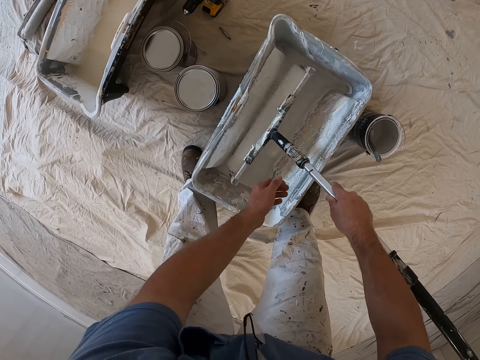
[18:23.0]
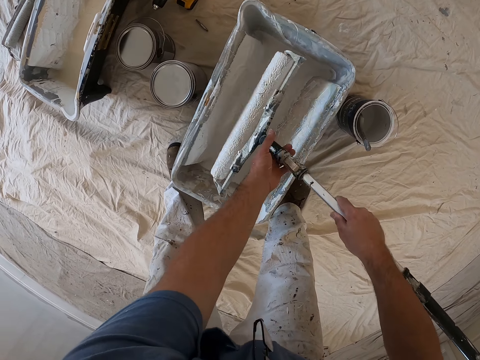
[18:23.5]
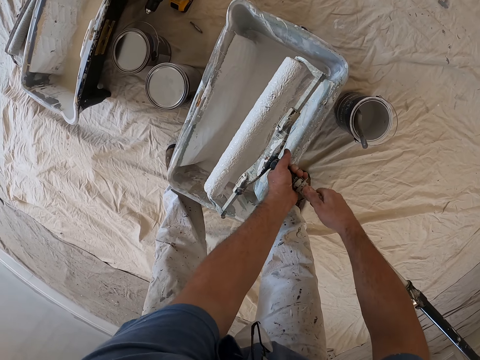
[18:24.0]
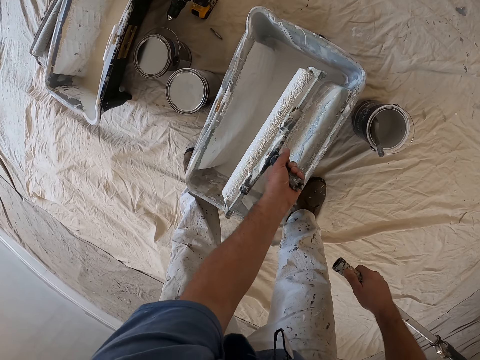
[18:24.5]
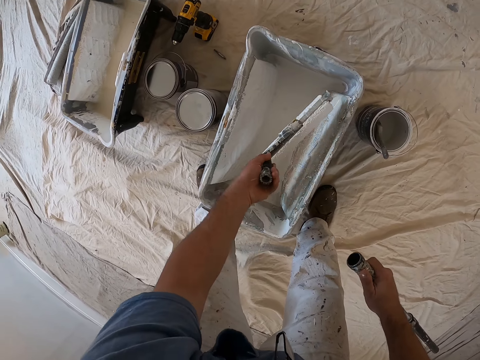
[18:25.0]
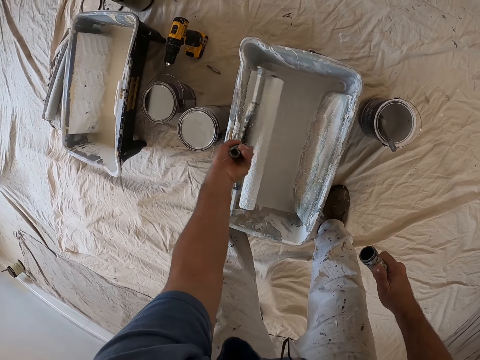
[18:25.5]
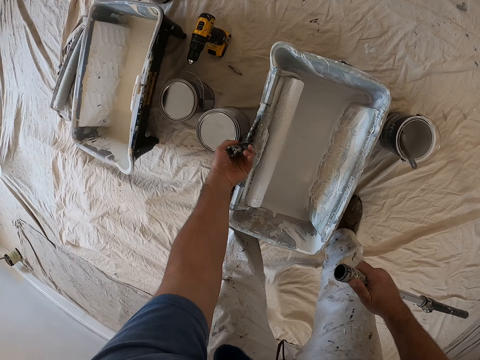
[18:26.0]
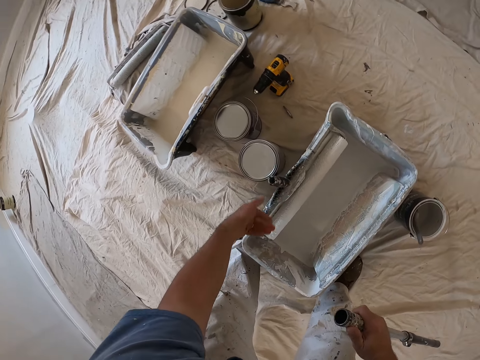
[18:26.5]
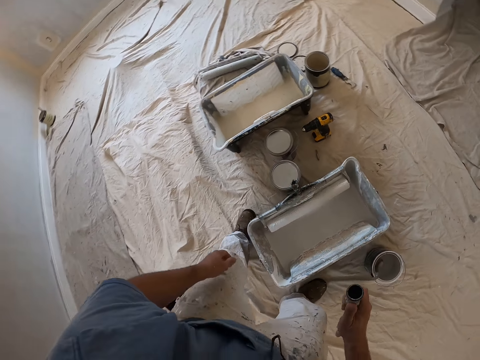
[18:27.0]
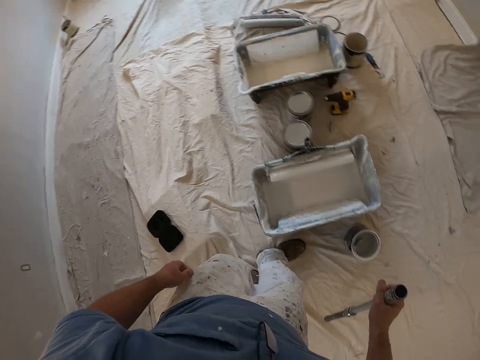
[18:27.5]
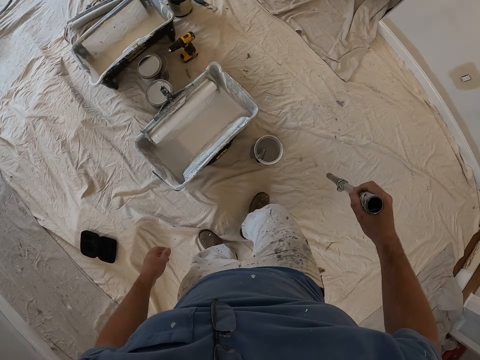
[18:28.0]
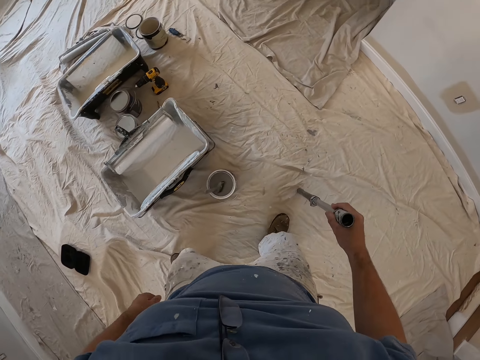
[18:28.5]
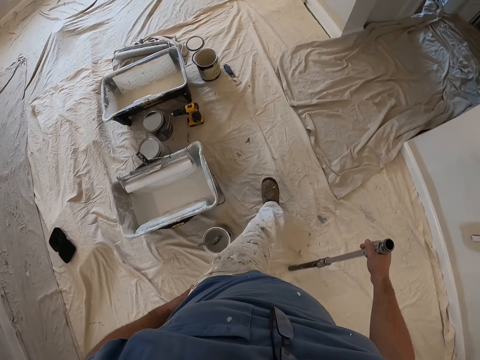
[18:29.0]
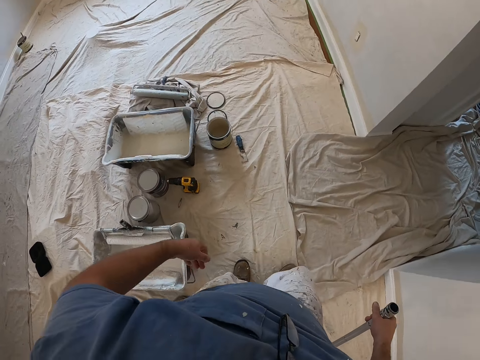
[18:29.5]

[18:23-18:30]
The camera wearer holds the handle of the paint roller with his left hand. He detaches the paint roller handle extension with his right hand. He hangs the paint roller on the edge of the paint container with his left hand. He turns. He adjusts his t-shirt with his left hand.

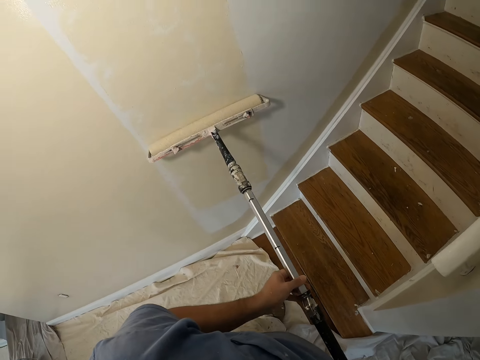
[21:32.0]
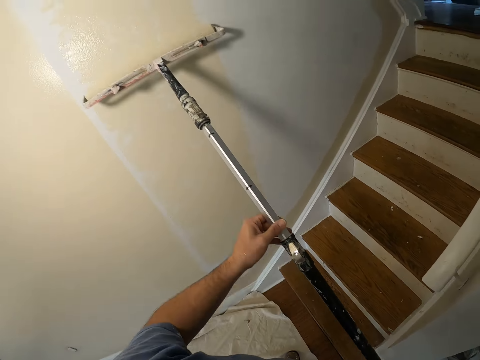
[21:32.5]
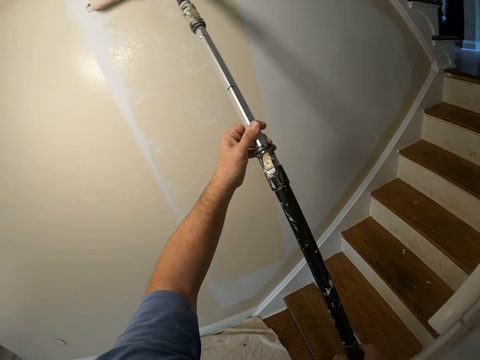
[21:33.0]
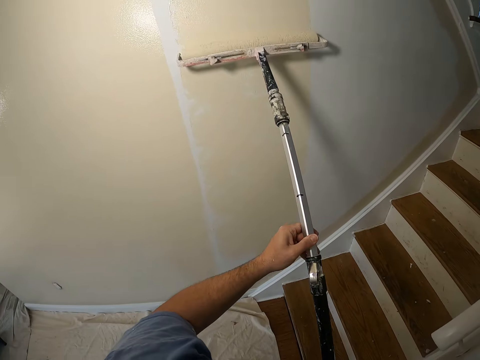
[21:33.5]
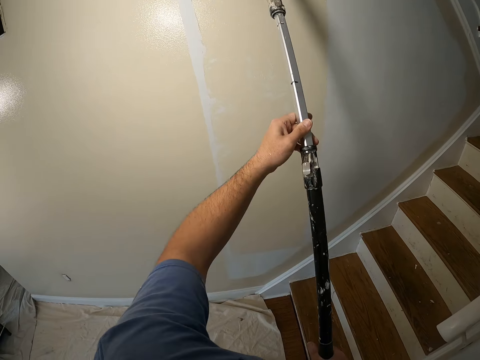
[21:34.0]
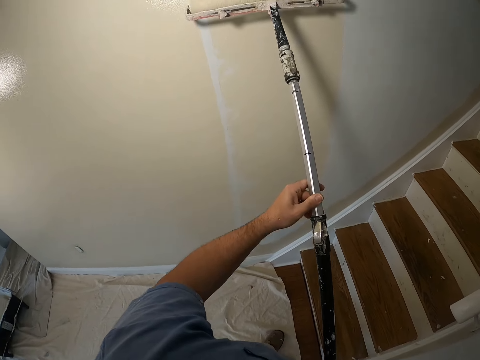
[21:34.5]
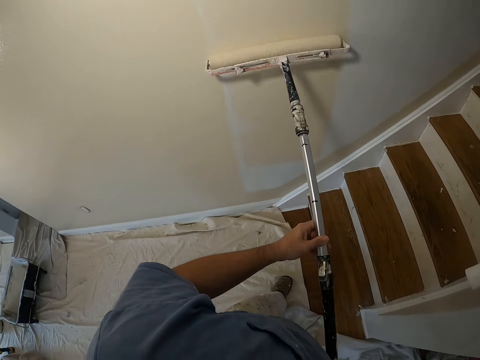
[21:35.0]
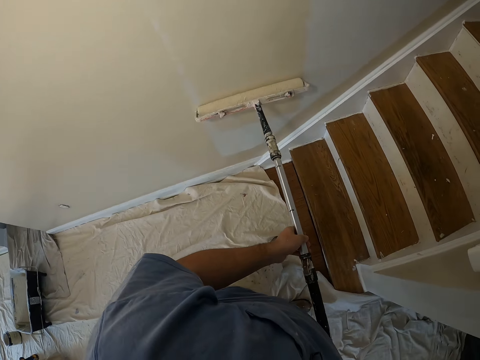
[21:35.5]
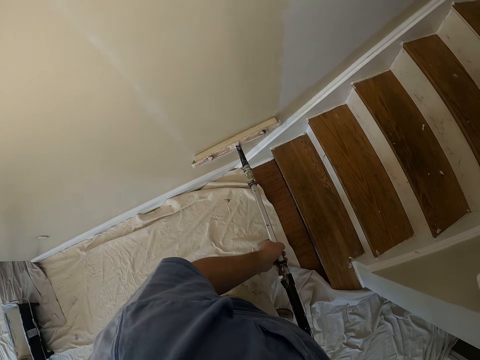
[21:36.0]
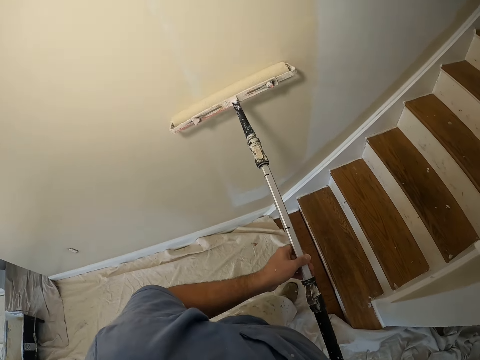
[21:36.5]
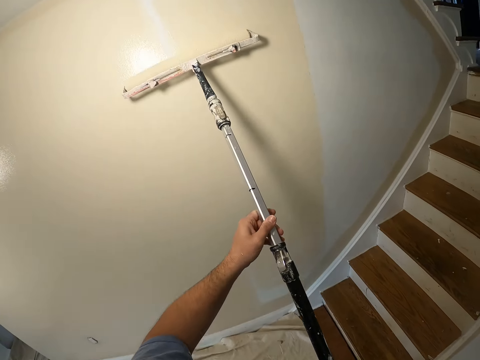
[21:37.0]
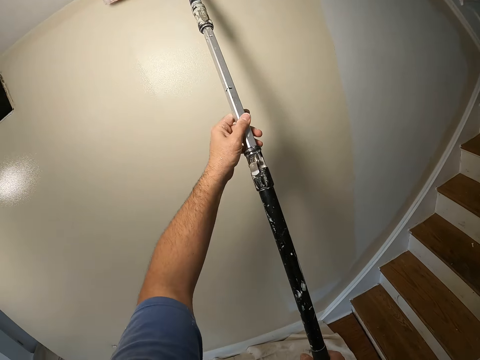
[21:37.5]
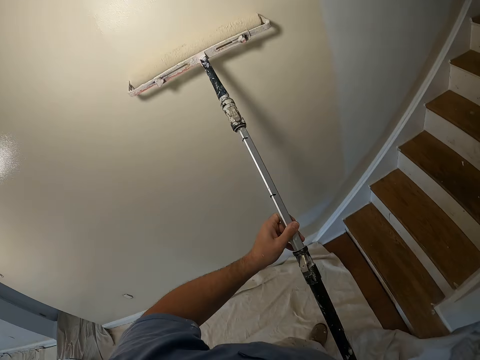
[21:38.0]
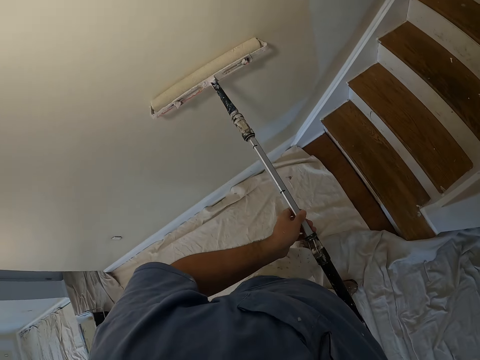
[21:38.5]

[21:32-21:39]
The camera wearer paints on the wall using the paint roller.

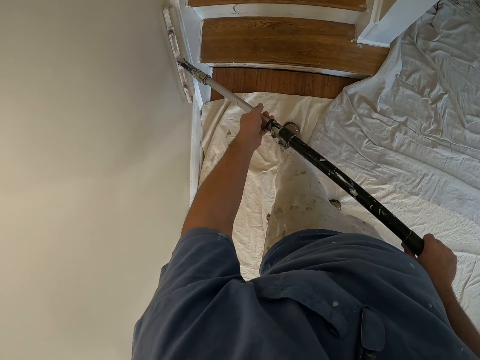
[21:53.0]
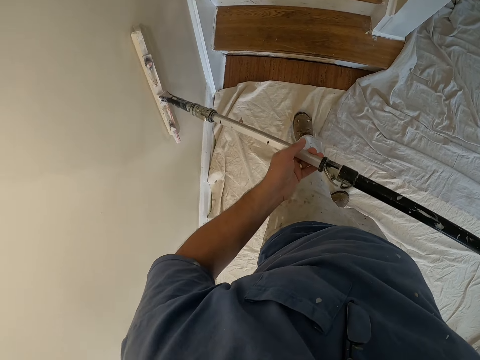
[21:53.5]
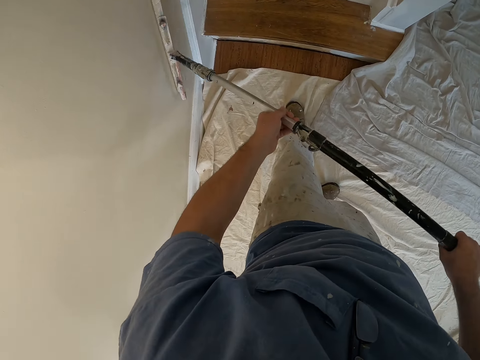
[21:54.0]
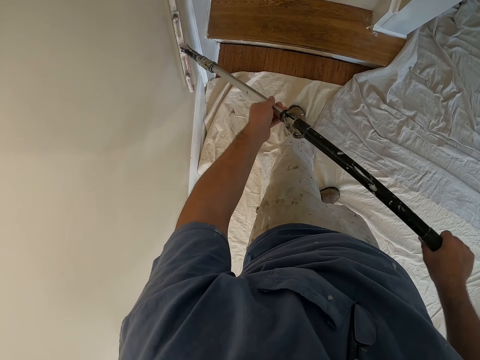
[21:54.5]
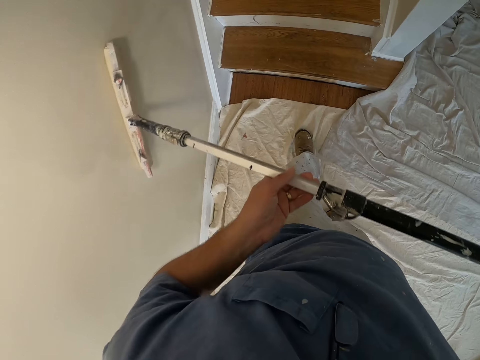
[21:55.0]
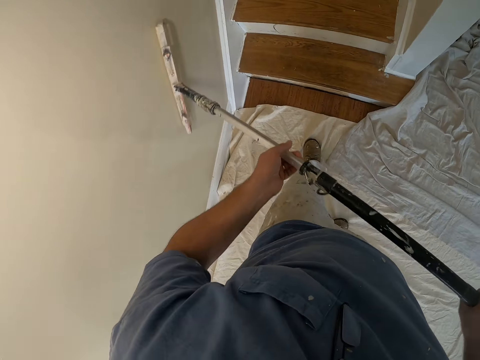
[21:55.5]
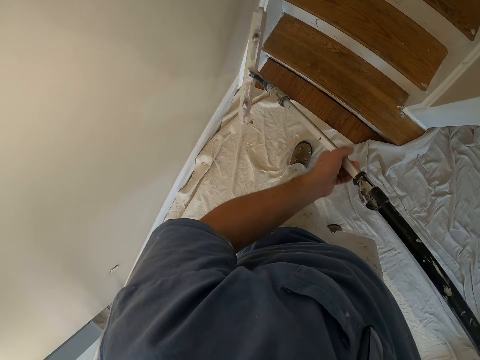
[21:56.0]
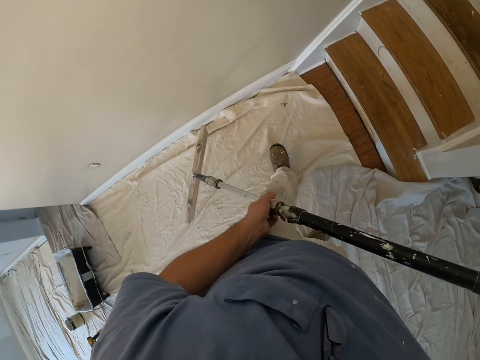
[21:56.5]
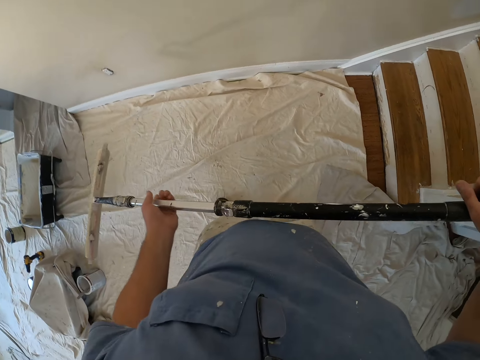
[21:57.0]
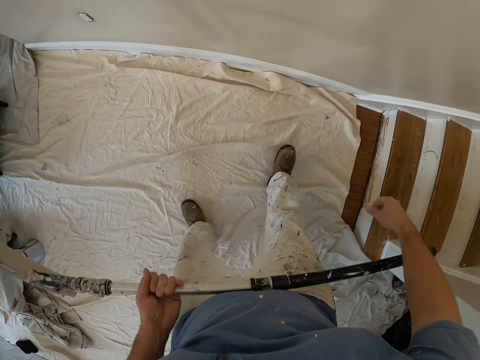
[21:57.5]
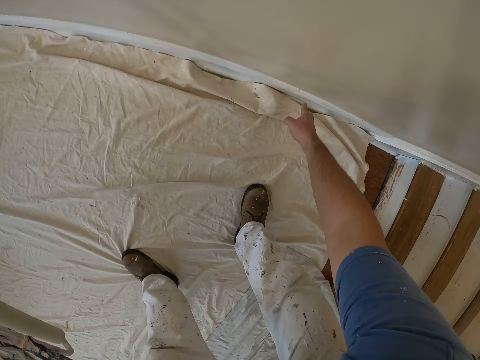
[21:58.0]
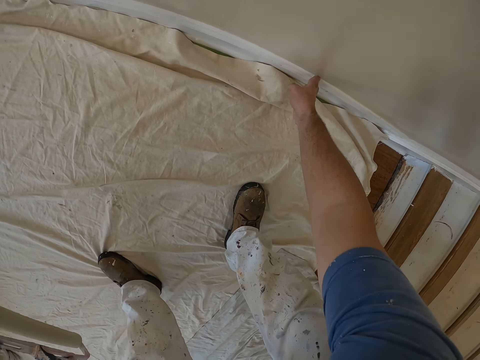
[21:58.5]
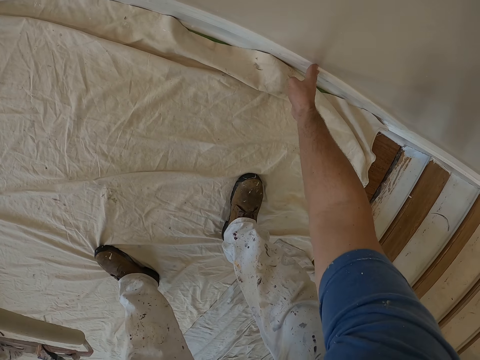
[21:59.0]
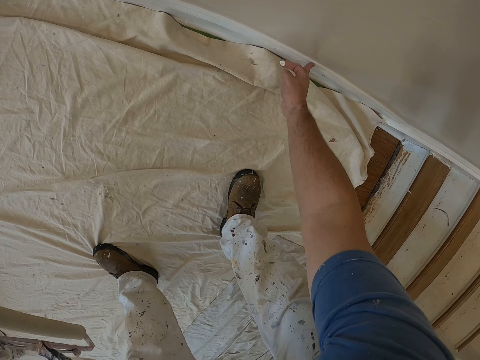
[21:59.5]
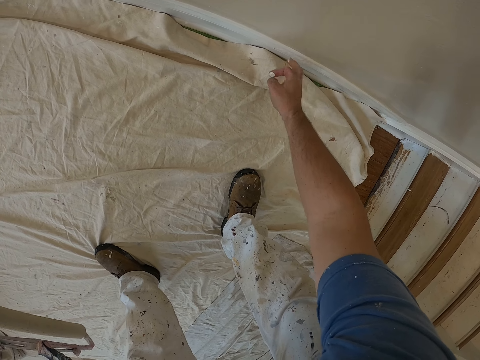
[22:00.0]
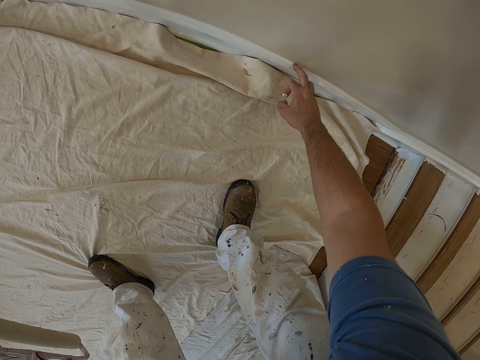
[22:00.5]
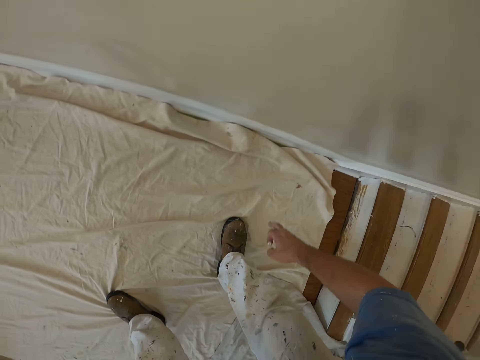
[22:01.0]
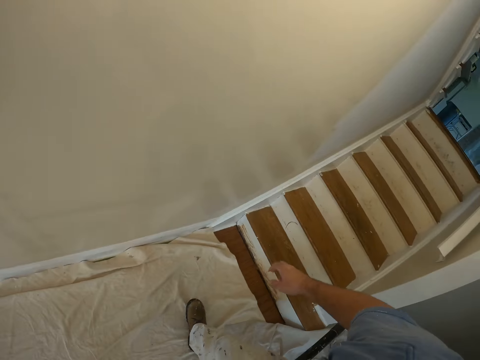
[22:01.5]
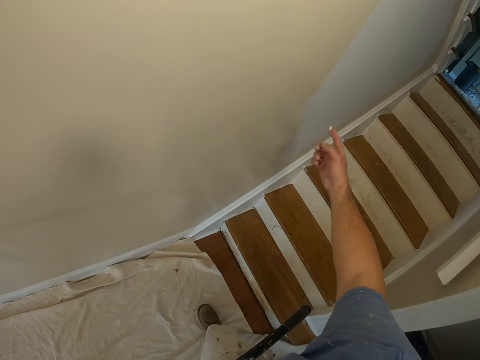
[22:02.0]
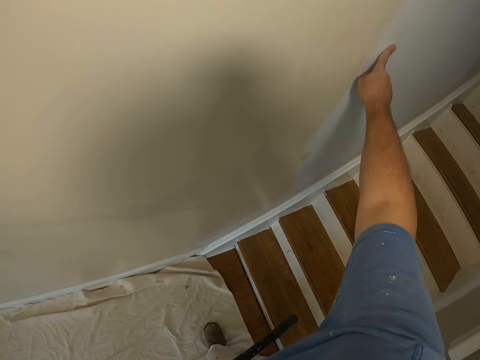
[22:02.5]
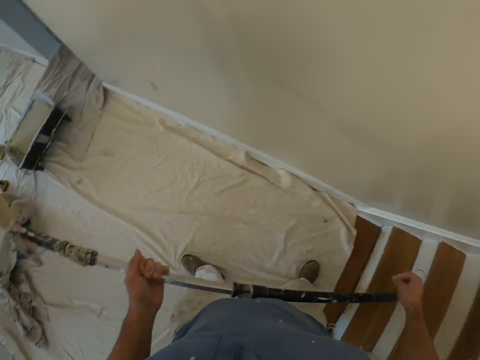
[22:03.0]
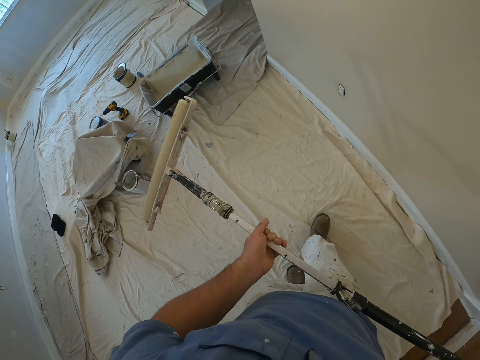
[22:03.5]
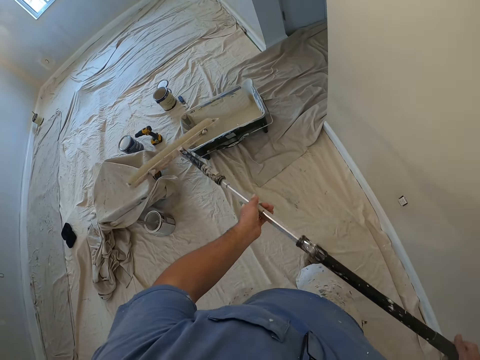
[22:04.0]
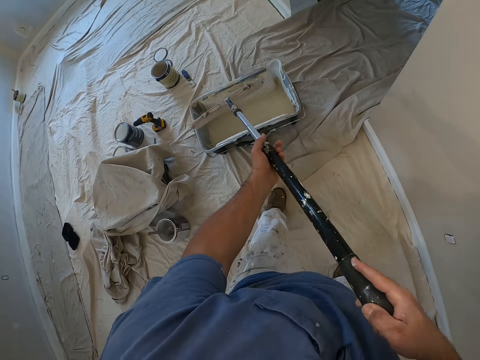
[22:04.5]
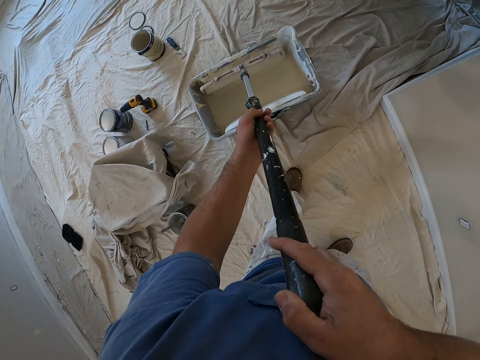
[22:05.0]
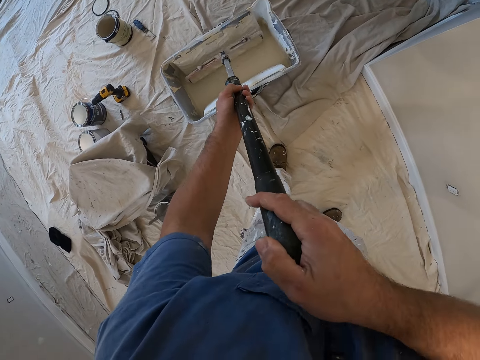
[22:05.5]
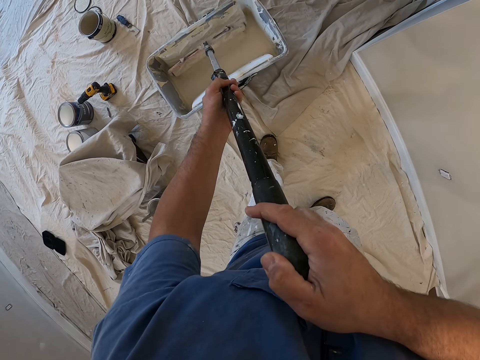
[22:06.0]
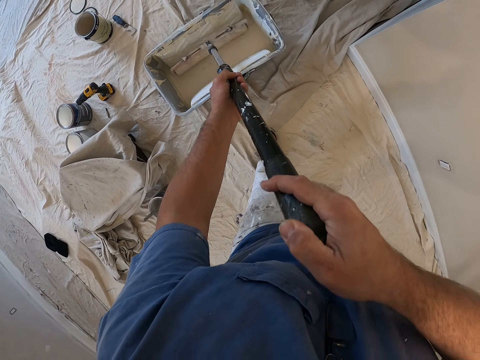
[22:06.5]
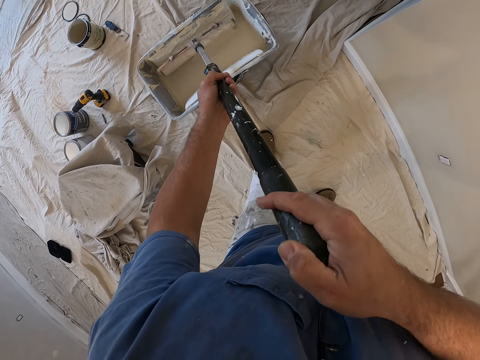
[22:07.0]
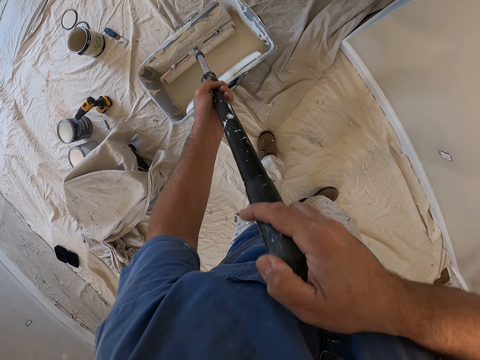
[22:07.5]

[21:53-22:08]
The camera wearer turns. He bends. He cleans the paint on the wall with his right hand. He touches the base board with his hand. He stands, moves slightly to his right, and cleans his right hand on the wall. He puts the paint on the wall with his hand. He walks towards the paint containers and dips the paint roller into the paint container with both hands.
